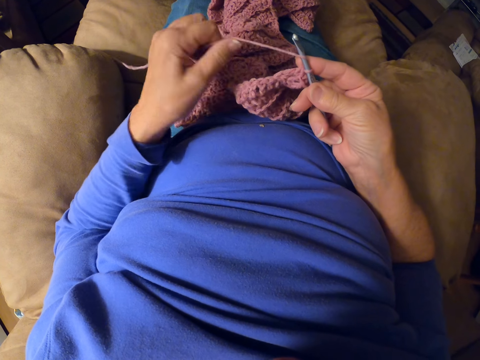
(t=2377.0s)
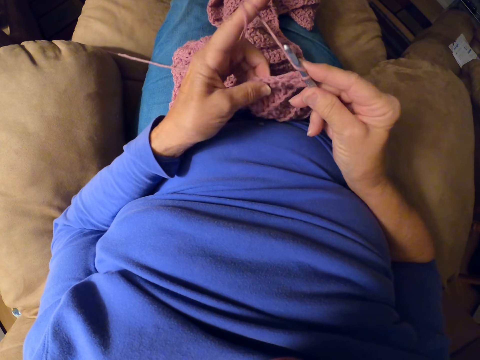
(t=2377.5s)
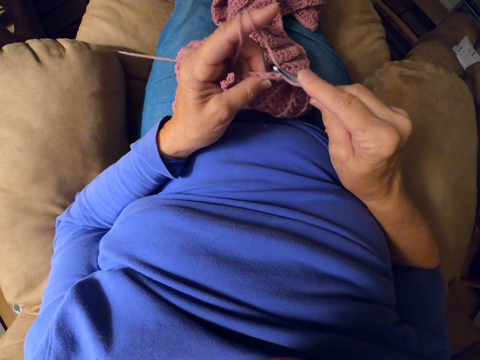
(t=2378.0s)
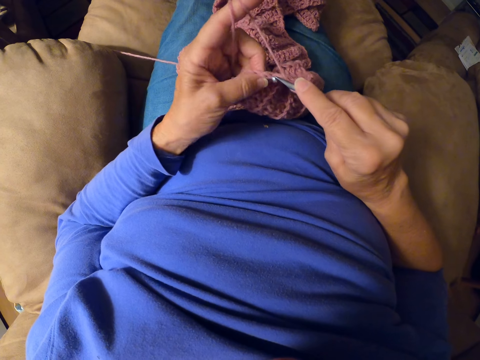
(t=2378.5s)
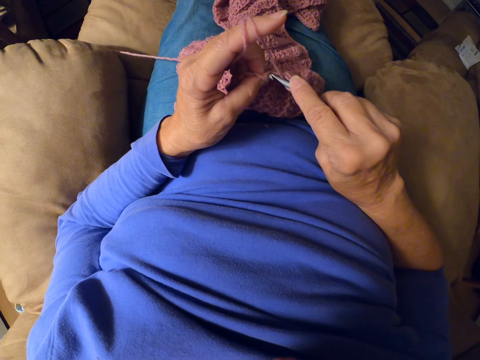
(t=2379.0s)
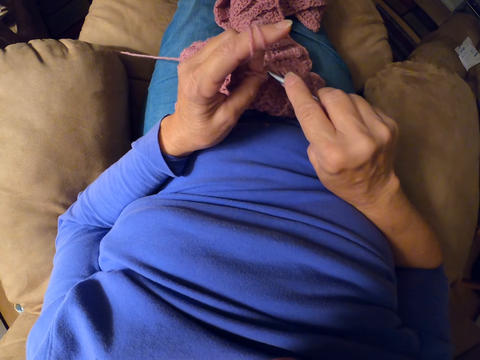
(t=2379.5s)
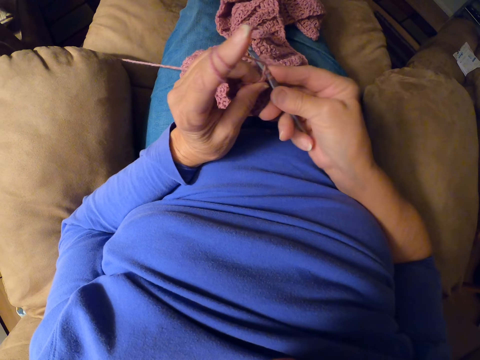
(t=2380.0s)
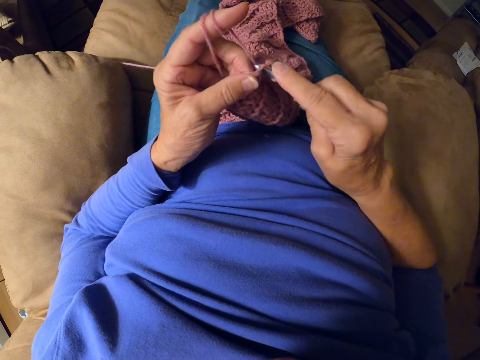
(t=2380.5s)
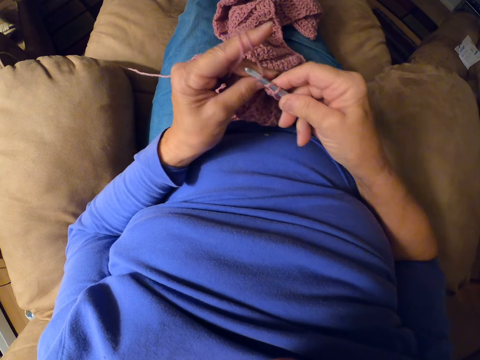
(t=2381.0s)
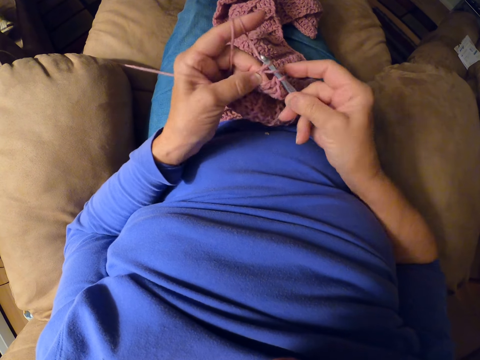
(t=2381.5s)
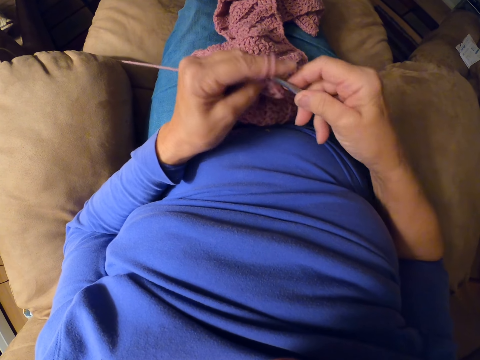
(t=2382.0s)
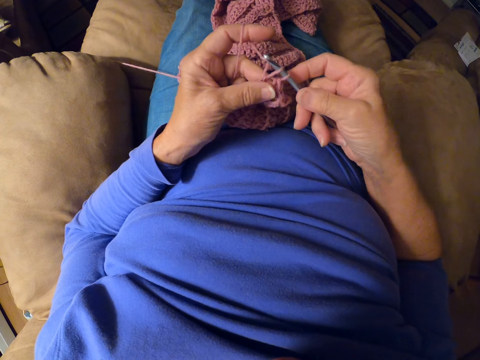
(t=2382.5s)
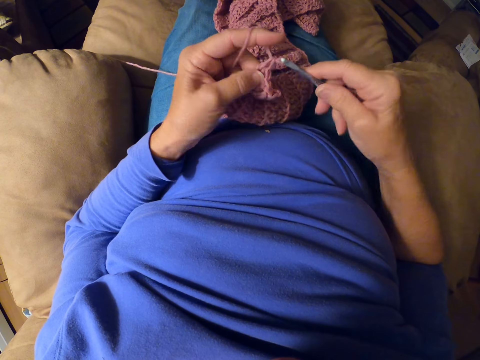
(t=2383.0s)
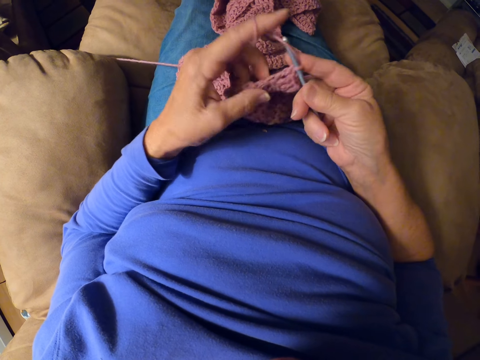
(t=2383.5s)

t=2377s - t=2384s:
The camera wearer adjusts the yarn strand with her left index finger. She crochets with the yarn.

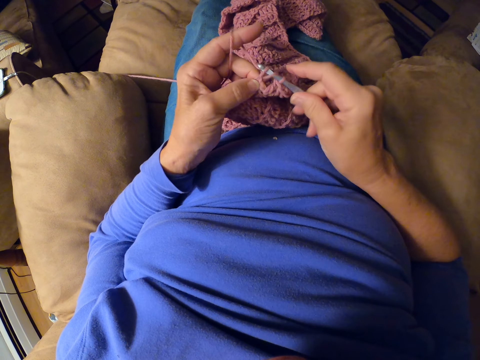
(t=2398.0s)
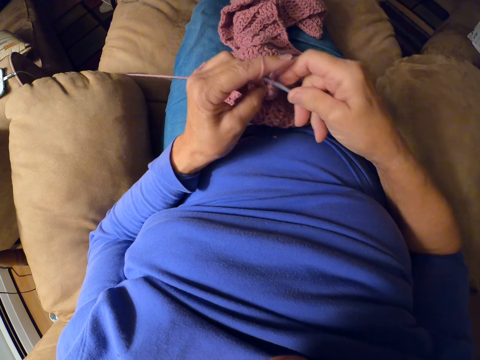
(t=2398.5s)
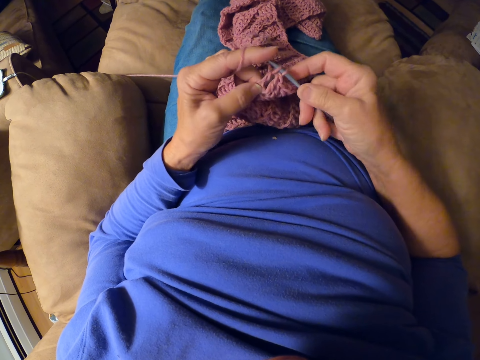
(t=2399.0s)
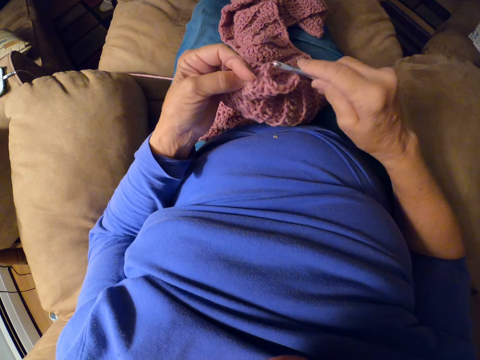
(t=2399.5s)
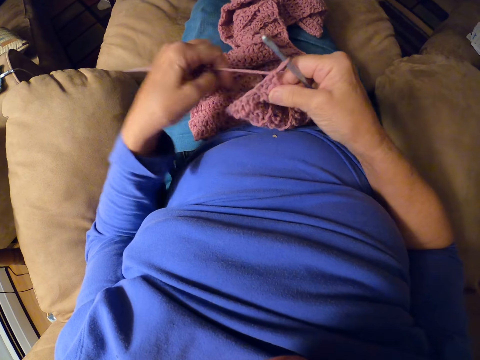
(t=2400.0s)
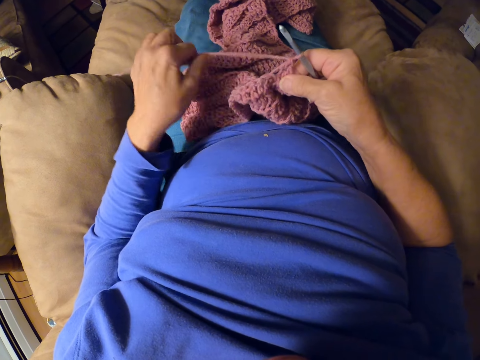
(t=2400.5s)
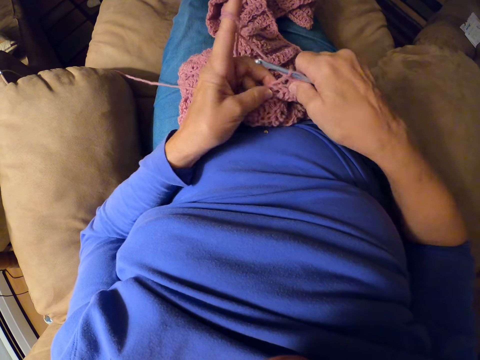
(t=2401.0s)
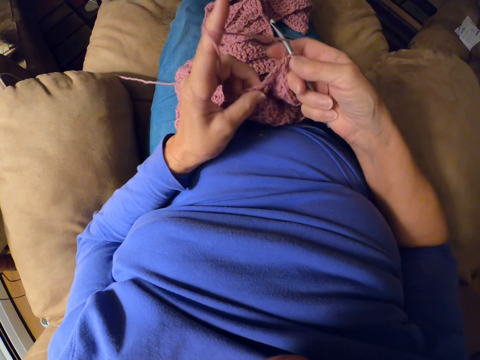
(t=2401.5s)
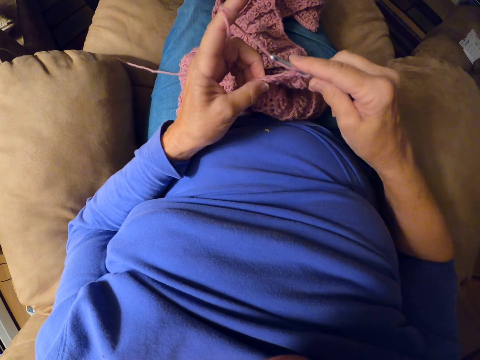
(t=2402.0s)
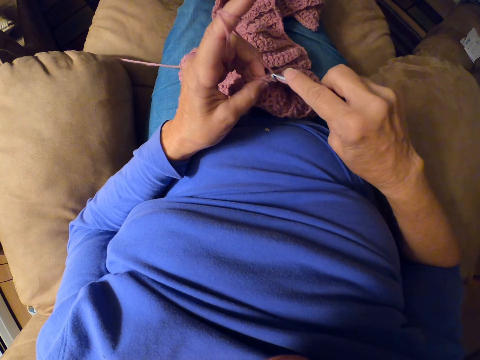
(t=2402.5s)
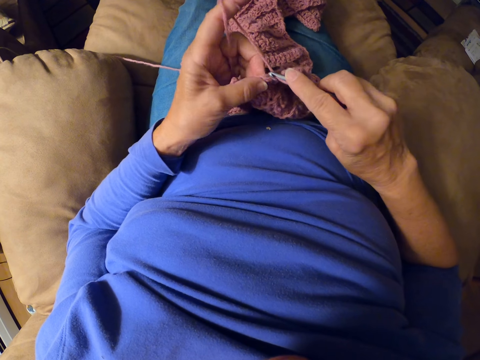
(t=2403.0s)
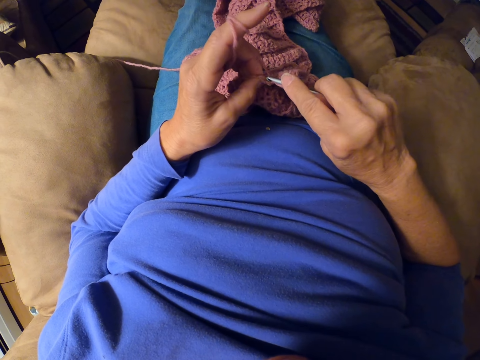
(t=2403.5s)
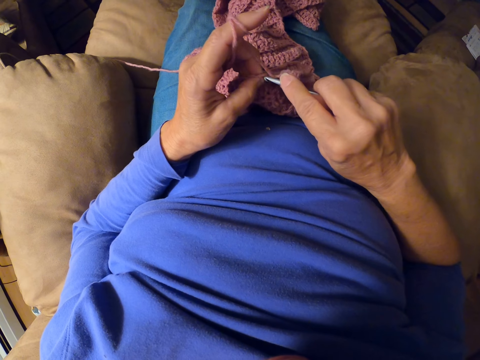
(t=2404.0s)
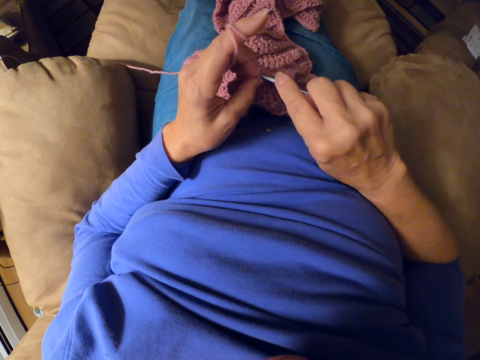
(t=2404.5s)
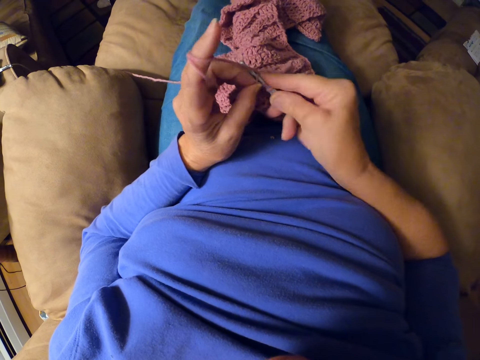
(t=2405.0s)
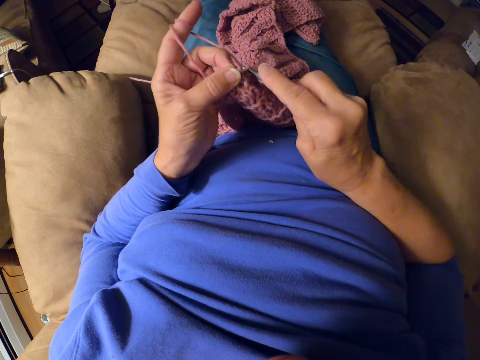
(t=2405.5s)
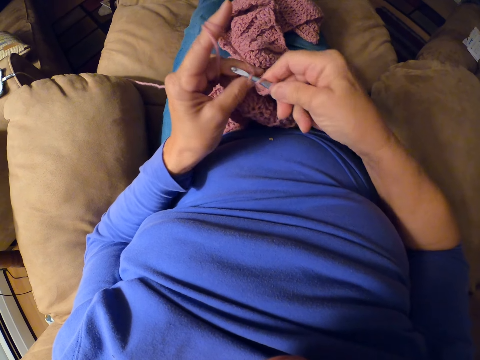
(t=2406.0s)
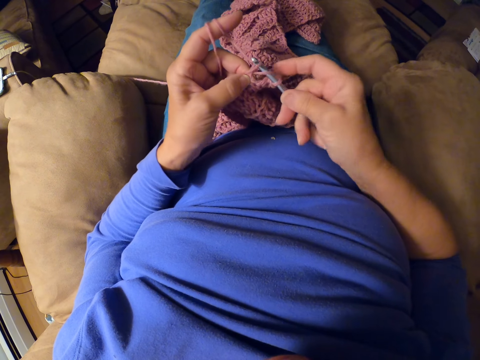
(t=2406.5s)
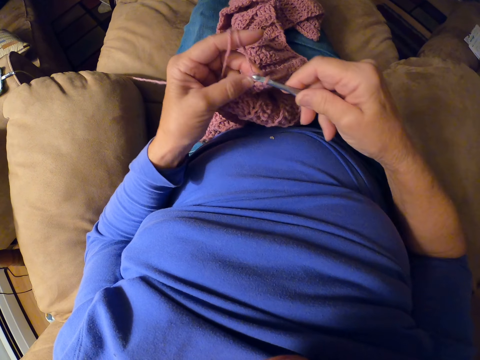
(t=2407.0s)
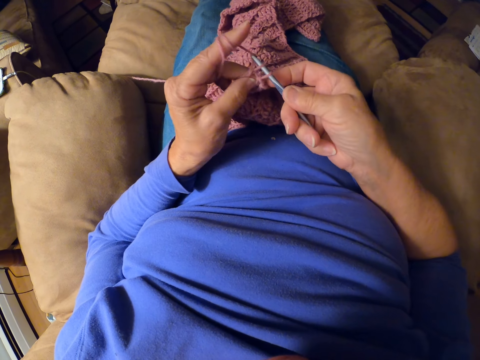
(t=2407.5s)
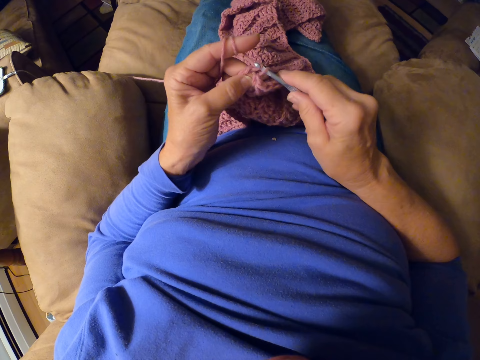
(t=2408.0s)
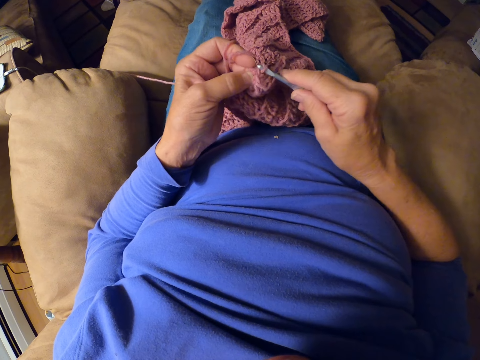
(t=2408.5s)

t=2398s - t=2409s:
The camera wearer adjusts the yarn strand with her left index finger. She winds the thread on her finger. She crochets with the yarn. She interlocks the thread using a crochet hook.

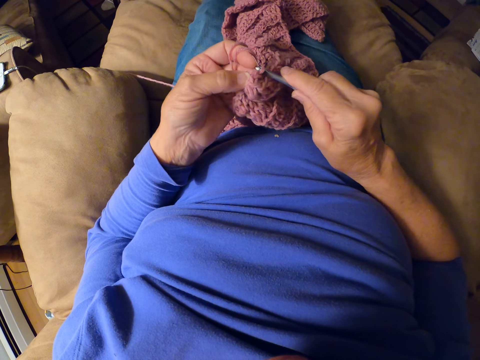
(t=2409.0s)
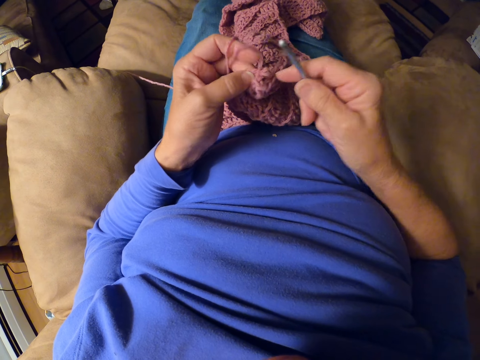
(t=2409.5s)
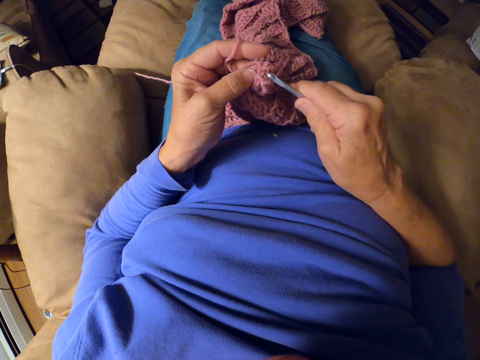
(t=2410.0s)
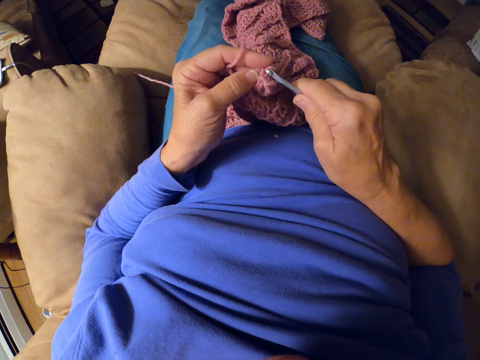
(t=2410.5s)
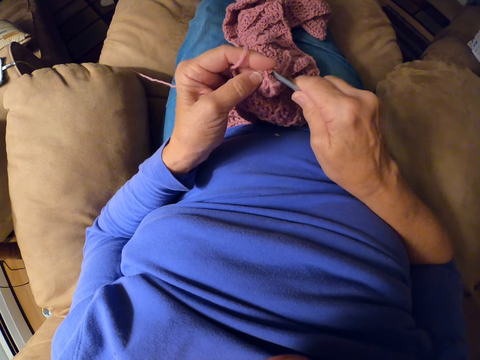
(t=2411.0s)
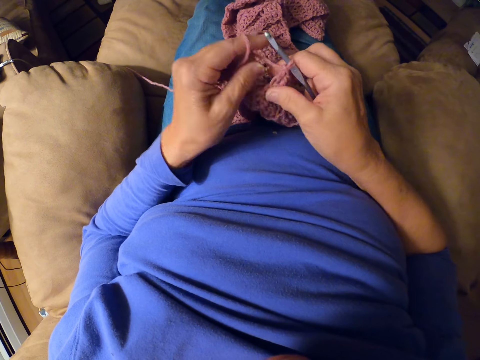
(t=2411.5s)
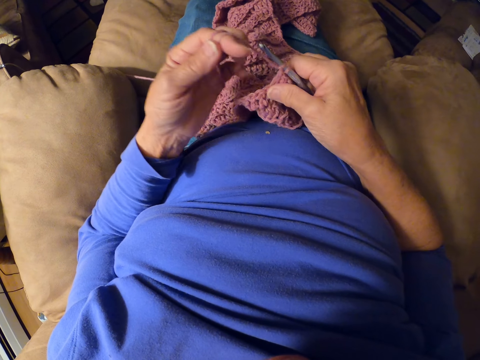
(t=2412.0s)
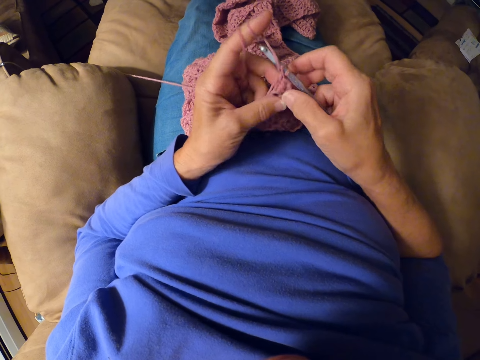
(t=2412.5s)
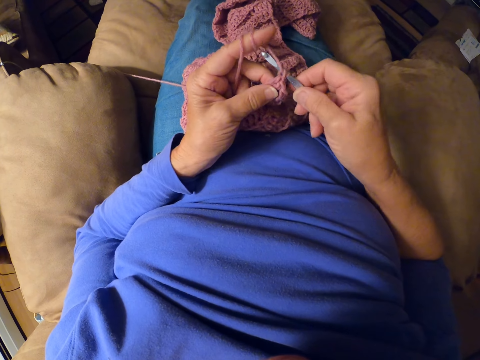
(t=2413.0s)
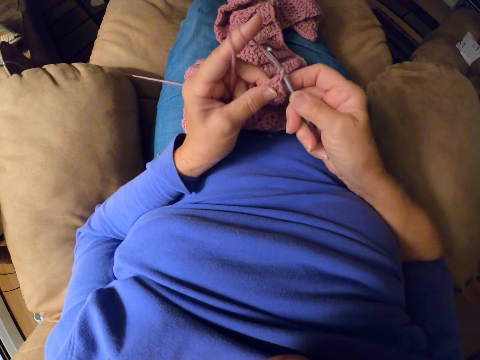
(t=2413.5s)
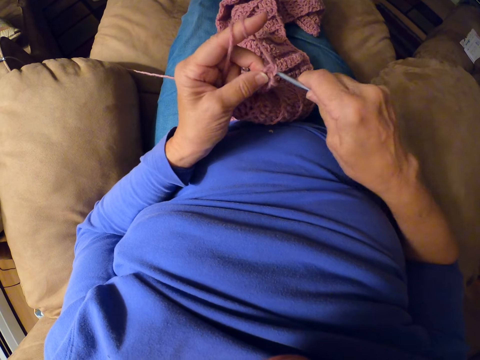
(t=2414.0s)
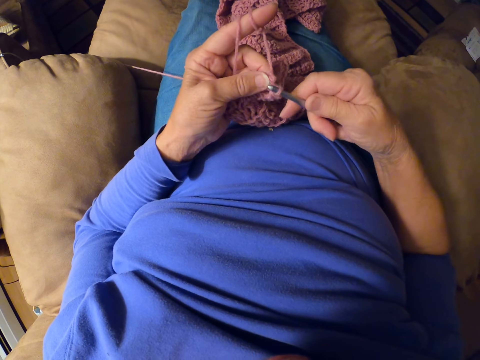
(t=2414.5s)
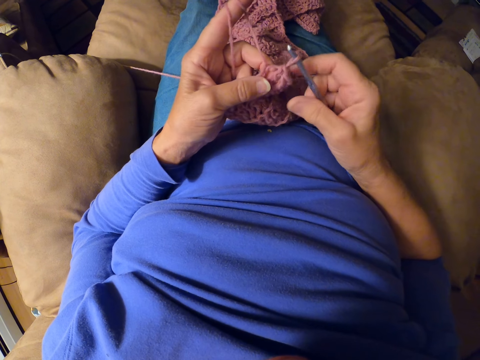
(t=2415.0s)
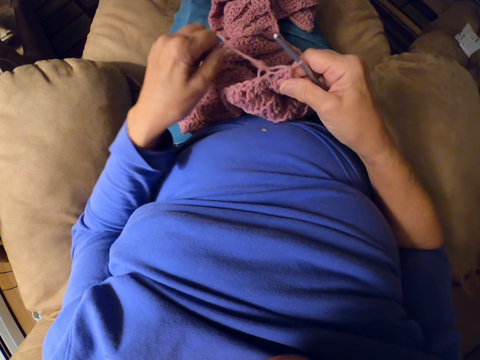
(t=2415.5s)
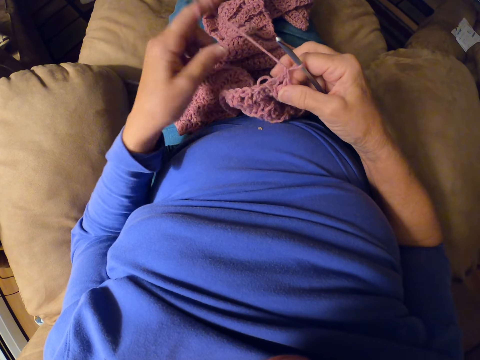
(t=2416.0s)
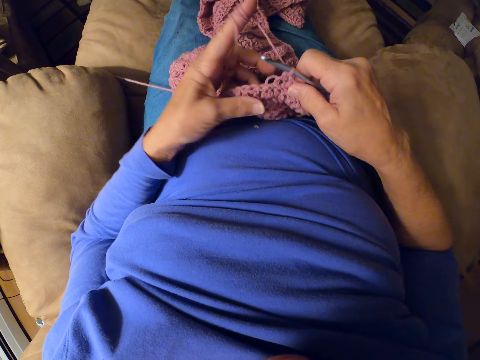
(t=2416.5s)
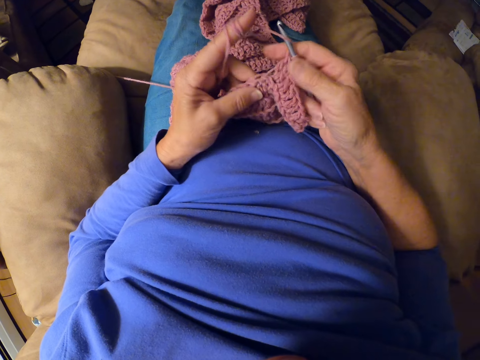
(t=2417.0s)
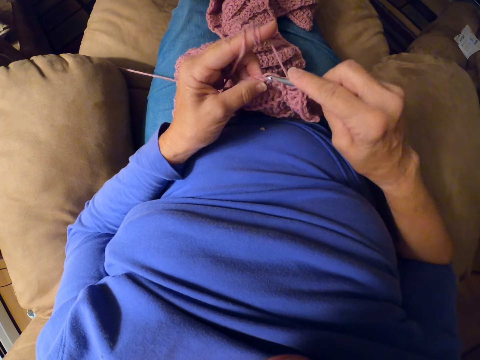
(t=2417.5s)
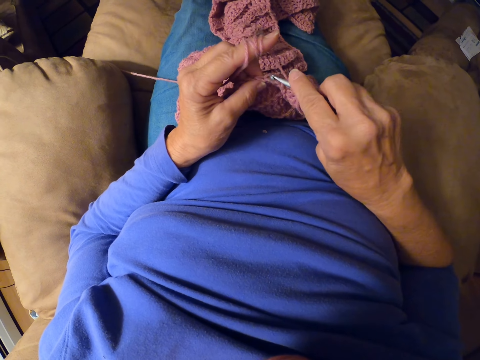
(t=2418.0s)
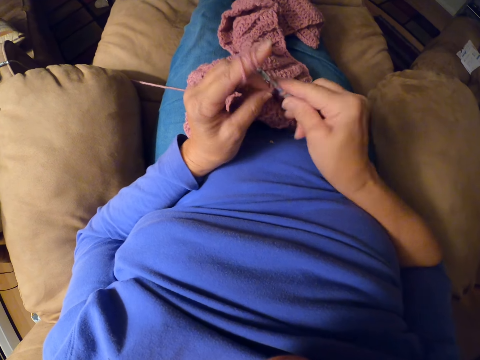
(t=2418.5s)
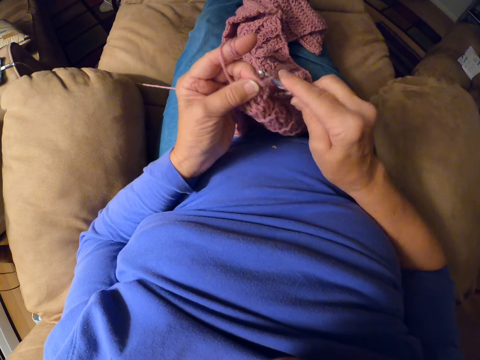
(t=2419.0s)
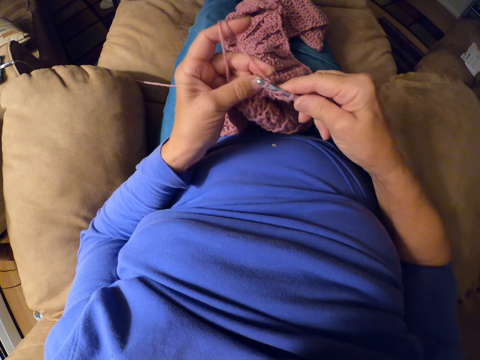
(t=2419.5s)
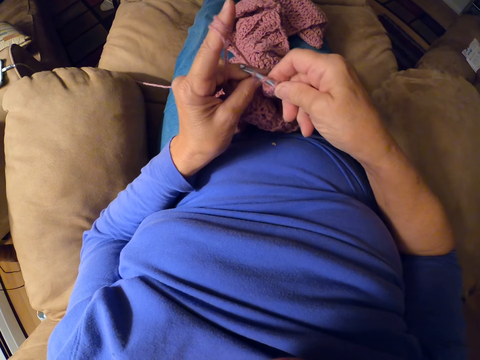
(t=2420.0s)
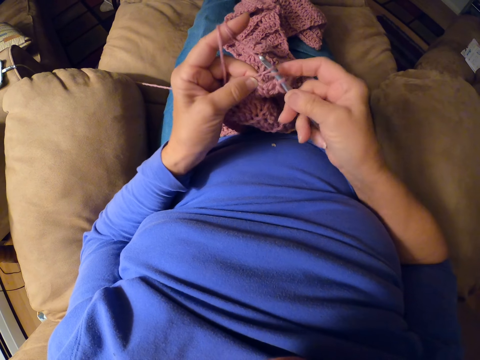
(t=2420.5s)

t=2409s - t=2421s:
The camera wearer adjusts the yarn strand with her left index finger. She winds the thread on her finger. She crochets with the yarn. She adjusts the yarn strand with her left index finger. She crochets with the yarn. She interlocks the thread using a crochet hook.
